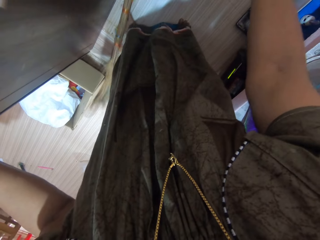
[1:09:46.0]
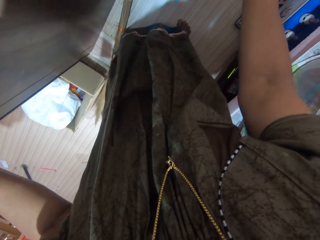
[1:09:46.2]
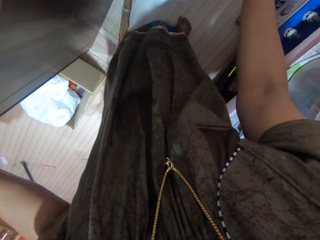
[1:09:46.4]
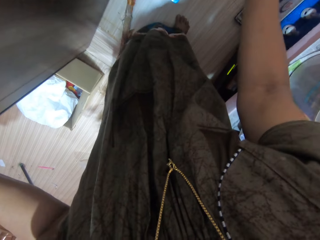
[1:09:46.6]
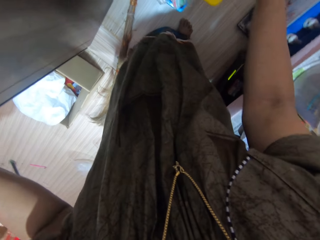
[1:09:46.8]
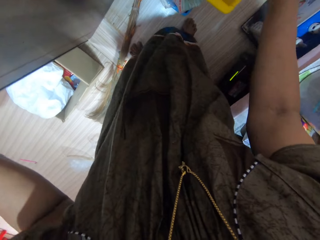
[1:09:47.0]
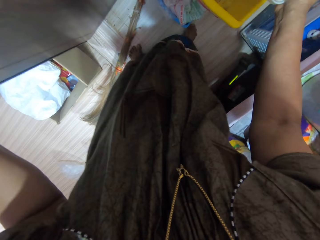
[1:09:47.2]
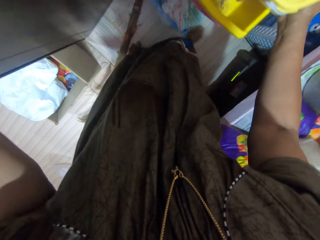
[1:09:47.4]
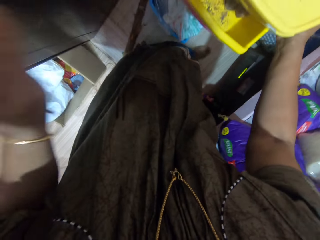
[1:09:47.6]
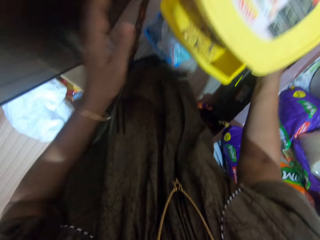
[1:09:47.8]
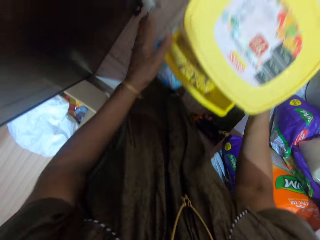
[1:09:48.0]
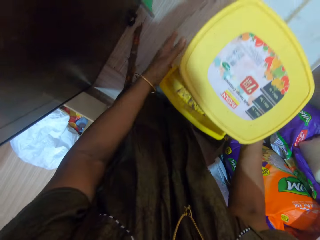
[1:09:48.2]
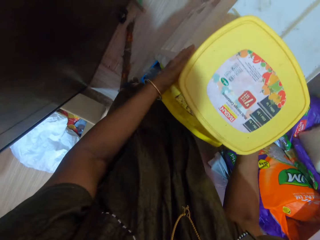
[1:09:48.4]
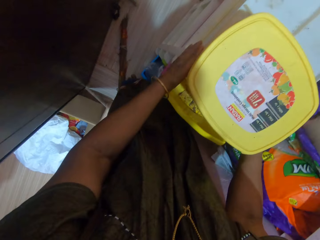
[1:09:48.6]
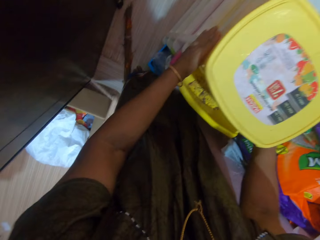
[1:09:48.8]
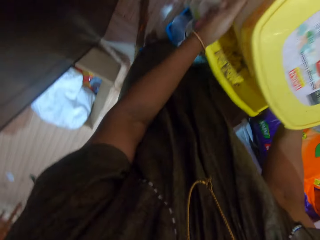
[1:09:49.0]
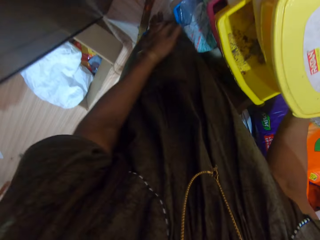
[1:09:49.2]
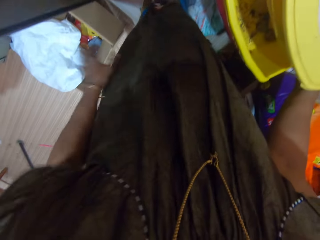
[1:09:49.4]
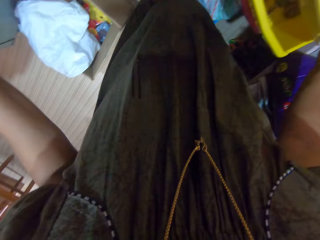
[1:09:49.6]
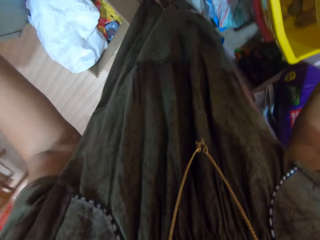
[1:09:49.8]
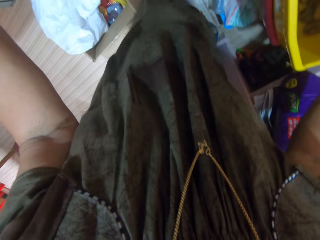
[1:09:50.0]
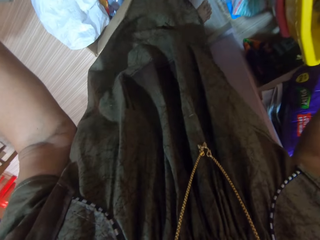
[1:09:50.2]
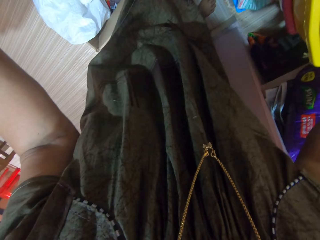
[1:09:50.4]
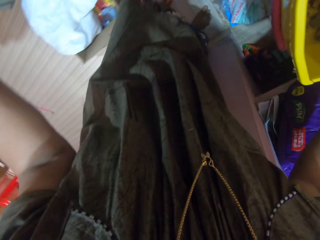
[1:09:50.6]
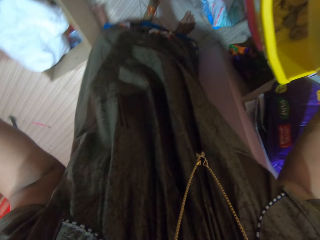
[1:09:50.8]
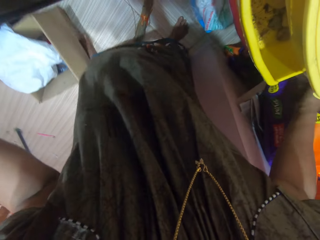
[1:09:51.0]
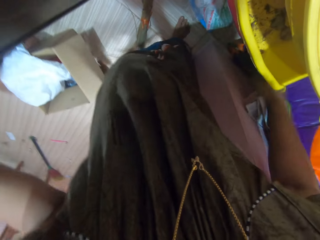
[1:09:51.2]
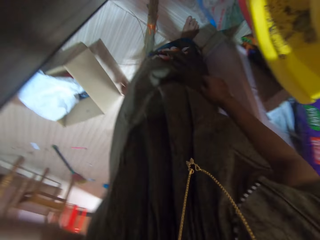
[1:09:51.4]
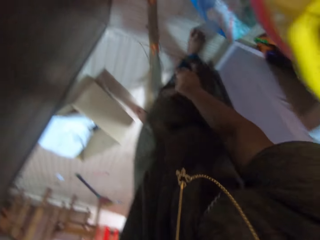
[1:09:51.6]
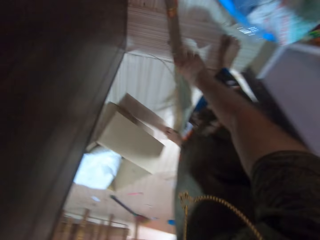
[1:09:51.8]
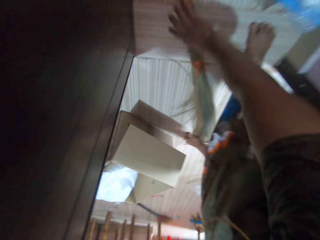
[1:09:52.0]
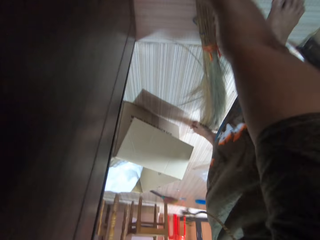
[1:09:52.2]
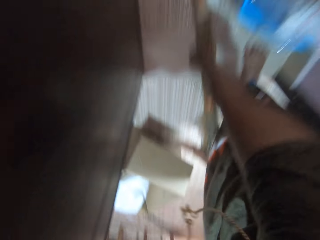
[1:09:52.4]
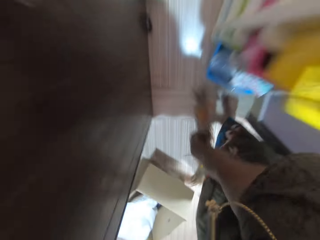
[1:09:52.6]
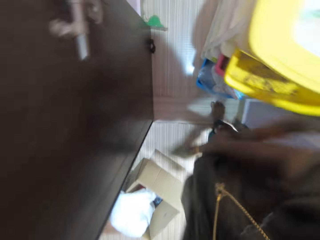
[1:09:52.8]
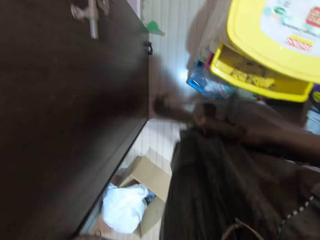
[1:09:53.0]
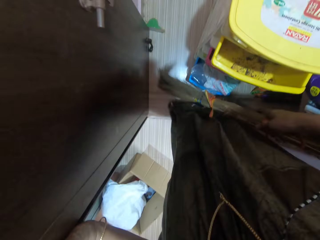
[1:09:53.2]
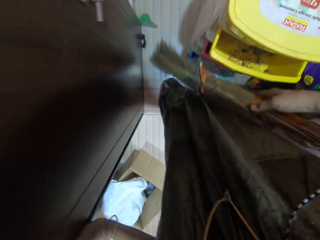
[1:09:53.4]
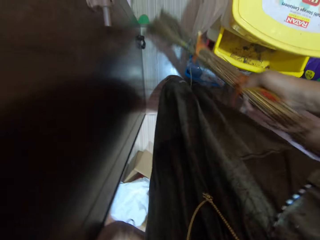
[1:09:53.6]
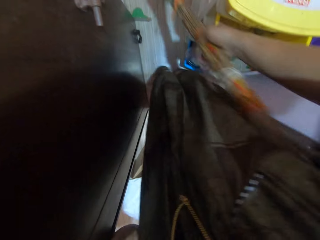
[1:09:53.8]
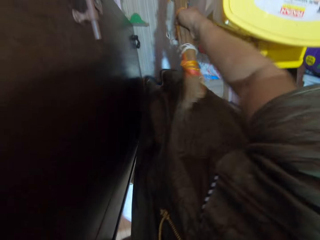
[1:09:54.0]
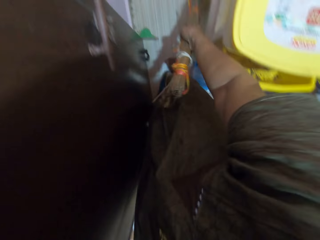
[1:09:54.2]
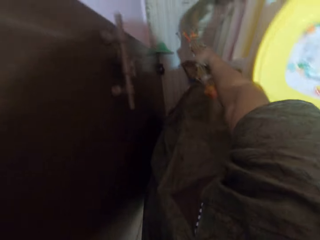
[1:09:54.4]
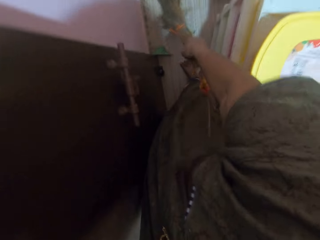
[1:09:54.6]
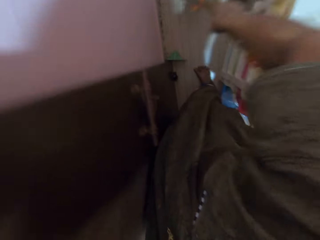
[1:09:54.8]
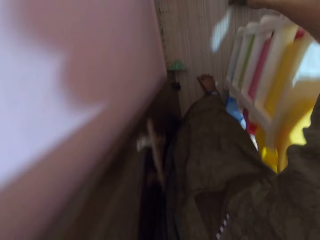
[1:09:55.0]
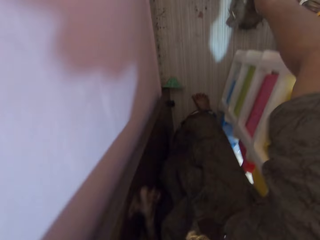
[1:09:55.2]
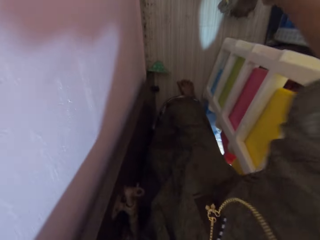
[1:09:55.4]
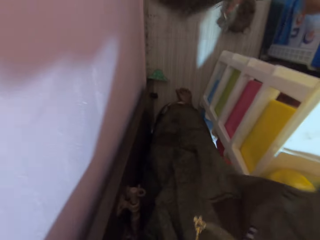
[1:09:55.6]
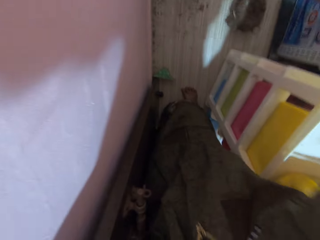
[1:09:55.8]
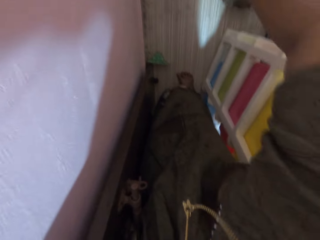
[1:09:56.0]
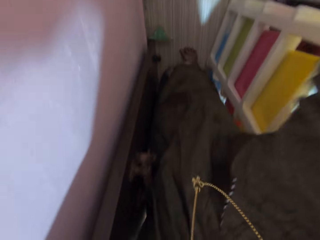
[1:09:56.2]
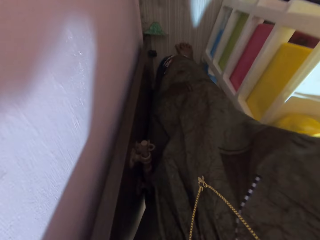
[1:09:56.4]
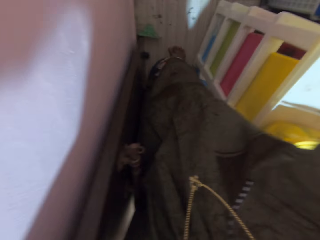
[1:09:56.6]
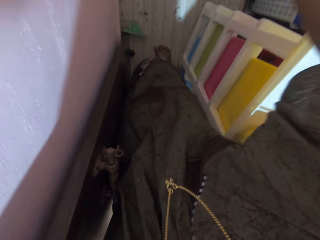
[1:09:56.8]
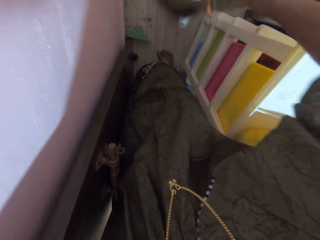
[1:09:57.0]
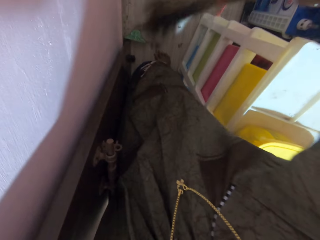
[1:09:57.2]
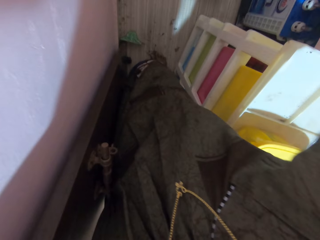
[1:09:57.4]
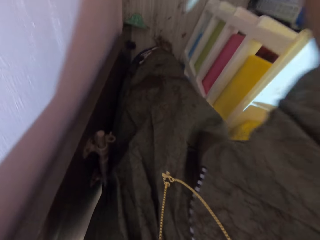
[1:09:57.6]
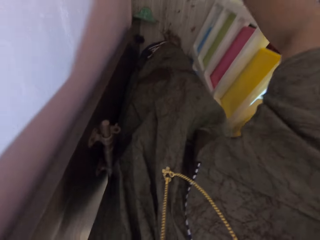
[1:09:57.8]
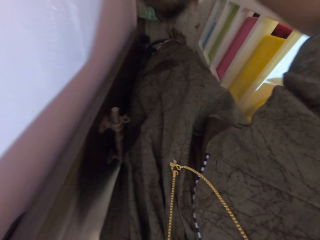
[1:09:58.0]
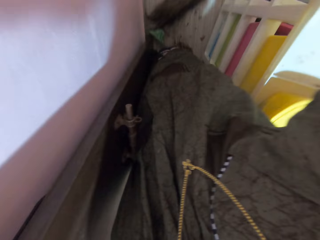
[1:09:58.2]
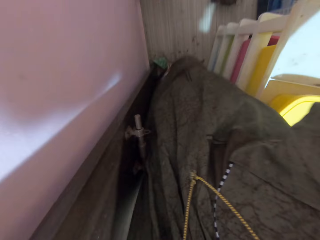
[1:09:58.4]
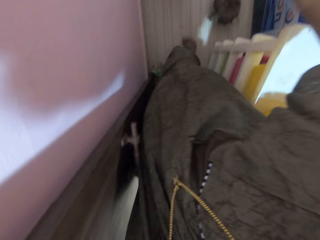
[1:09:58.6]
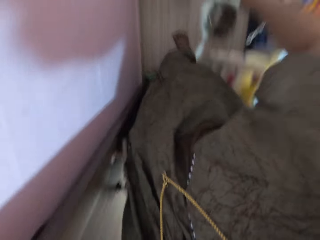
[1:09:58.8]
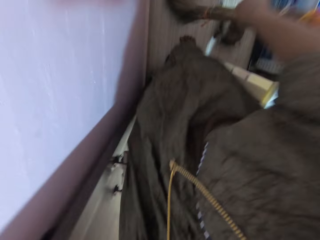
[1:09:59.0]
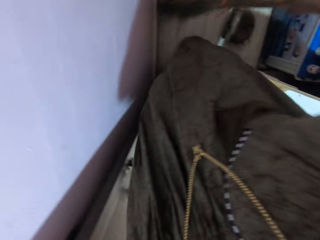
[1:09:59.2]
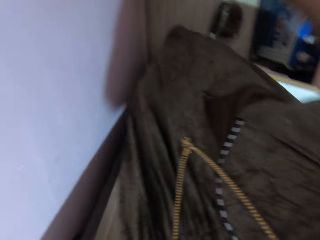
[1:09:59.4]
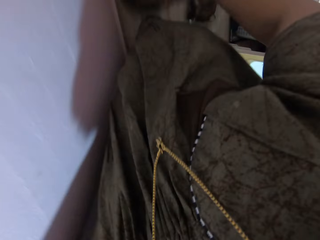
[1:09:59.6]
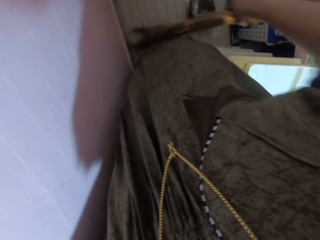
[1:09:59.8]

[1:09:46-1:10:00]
The camera wearer moves the cupboard with both hands. She kicks the cardboard box with her left foot. She picks the broom with her right hand. She sweeps the store with the broom.

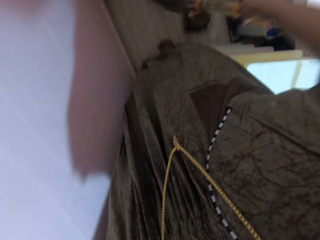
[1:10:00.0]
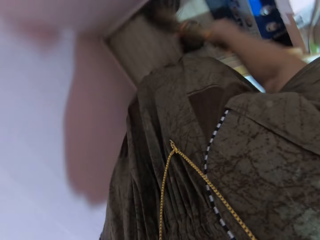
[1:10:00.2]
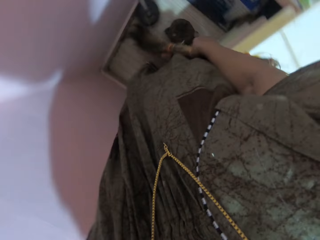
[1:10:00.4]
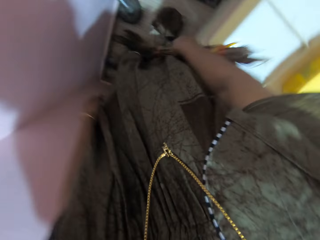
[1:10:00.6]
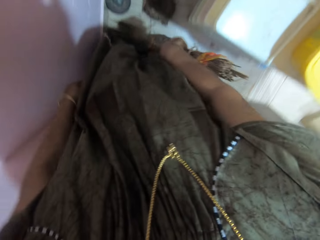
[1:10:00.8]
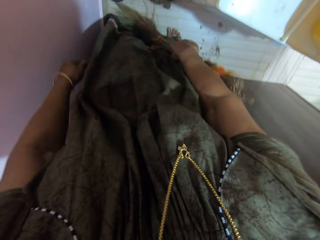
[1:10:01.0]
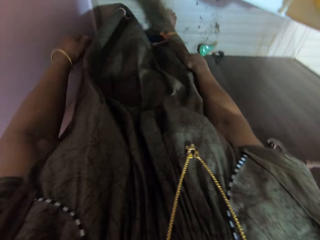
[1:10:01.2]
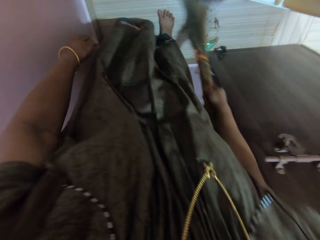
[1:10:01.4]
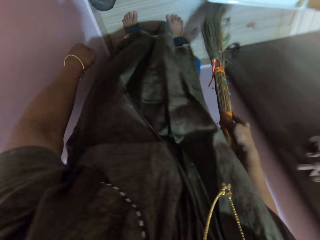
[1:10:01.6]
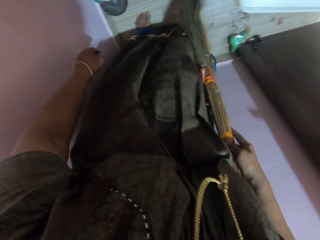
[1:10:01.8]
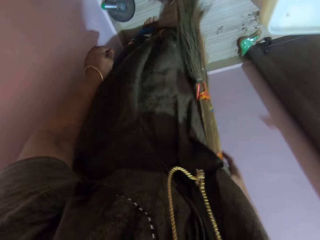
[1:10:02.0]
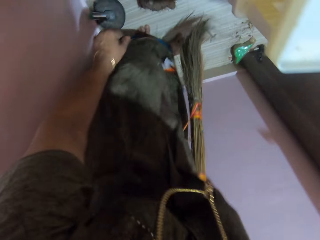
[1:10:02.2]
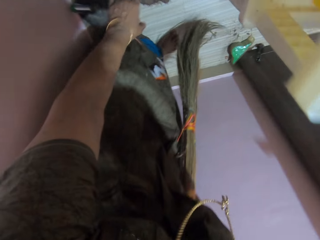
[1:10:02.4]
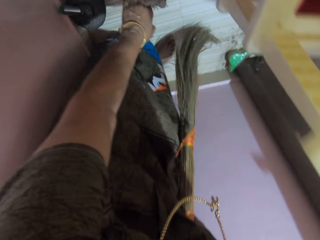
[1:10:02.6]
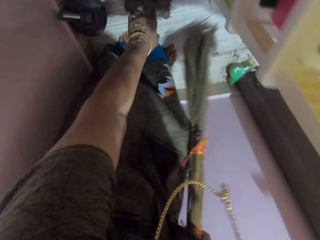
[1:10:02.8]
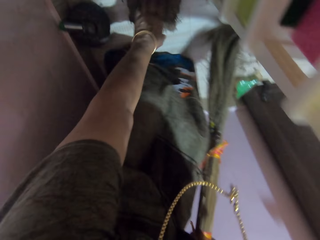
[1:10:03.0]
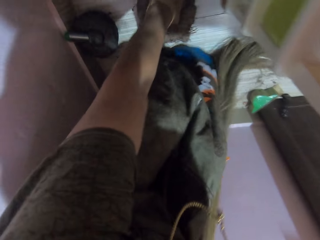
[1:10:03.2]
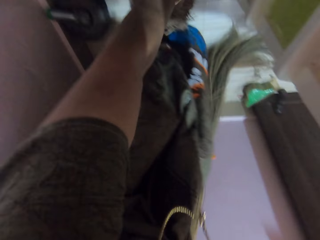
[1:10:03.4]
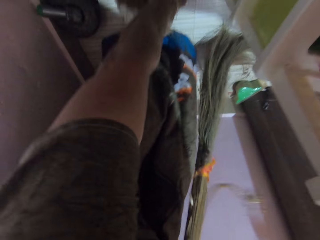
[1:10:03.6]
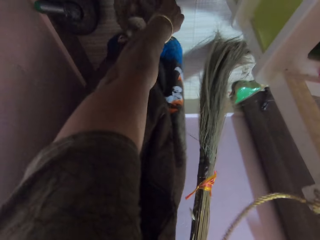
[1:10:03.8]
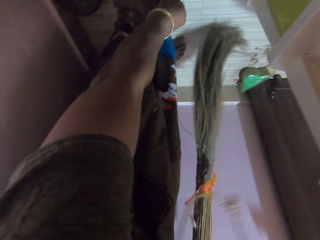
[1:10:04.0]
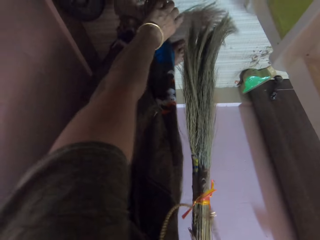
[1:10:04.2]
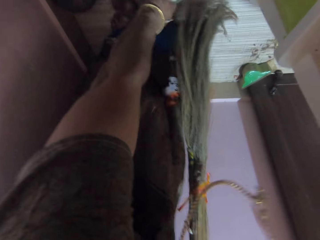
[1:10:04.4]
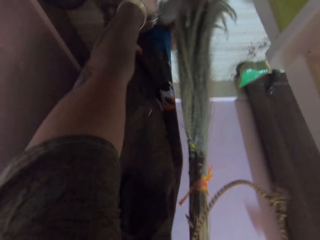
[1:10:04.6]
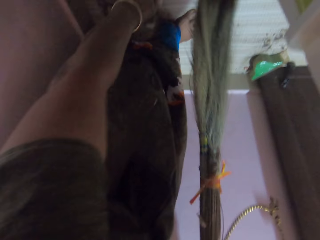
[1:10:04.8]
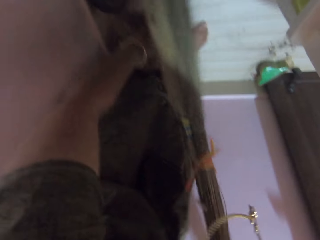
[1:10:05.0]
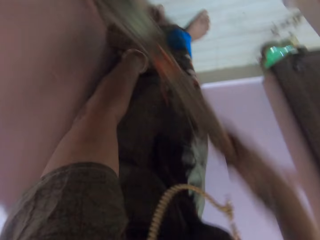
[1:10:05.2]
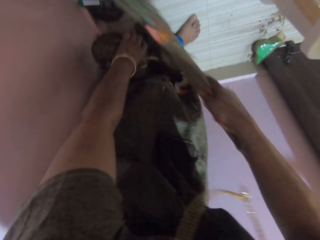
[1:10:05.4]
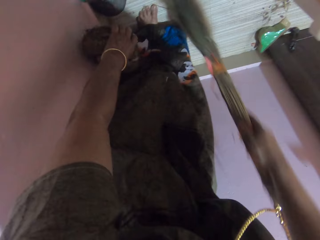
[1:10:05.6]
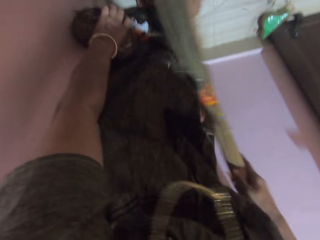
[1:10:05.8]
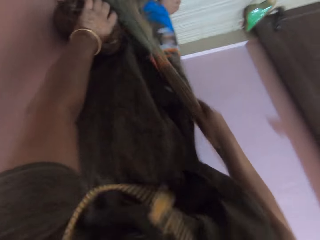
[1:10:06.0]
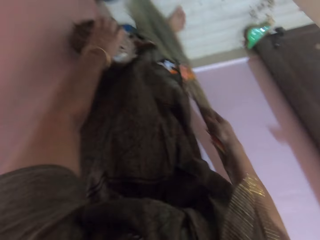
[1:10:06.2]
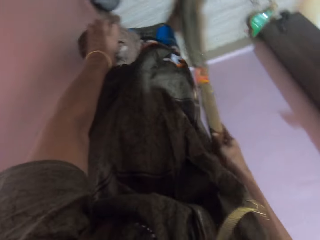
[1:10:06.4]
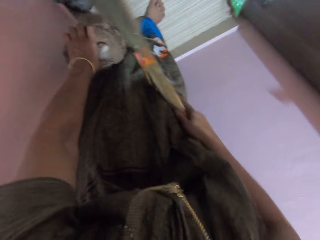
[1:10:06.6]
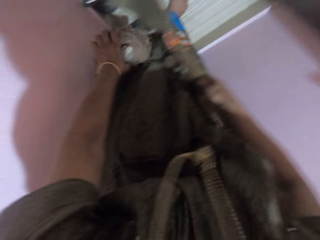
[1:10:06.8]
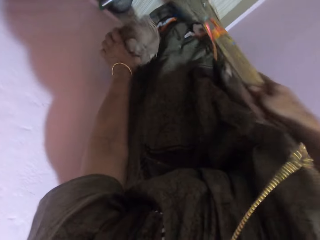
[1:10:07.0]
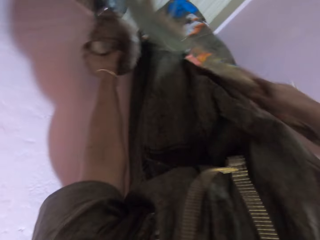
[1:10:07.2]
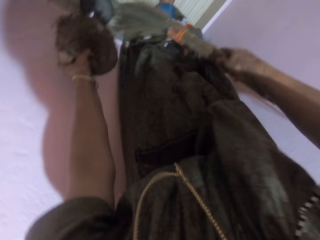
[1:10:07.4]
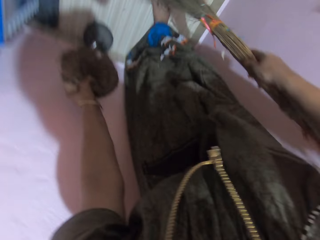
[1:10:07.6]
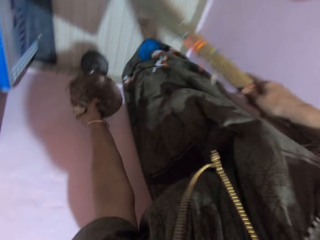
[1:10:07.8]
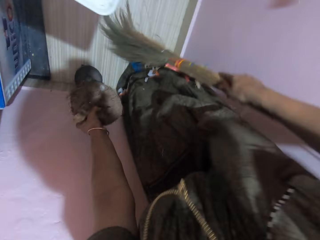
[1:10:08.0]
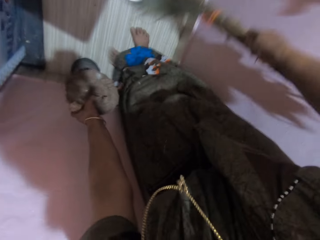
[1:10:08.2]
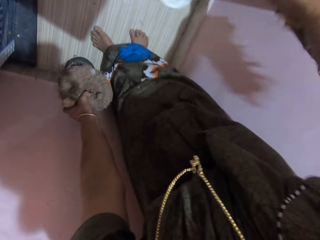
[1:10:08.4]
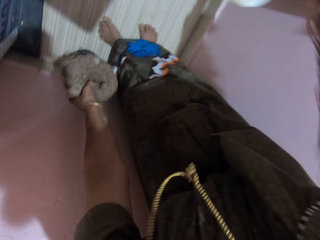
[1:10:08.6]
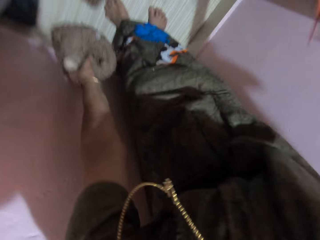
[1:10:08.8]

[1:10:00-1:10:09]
The camera wearer picks a tuber of cassava with her left hand from the floor. She sweeps the area the tuber of cassava previously occupied with the broom.
